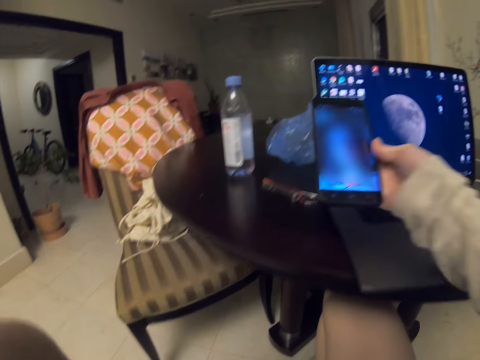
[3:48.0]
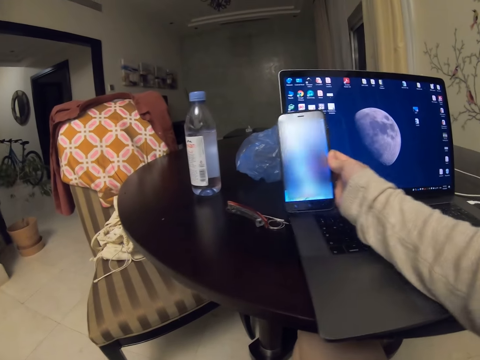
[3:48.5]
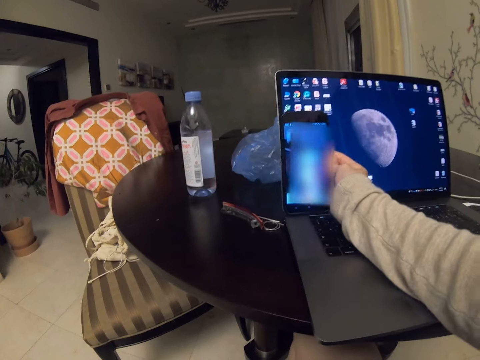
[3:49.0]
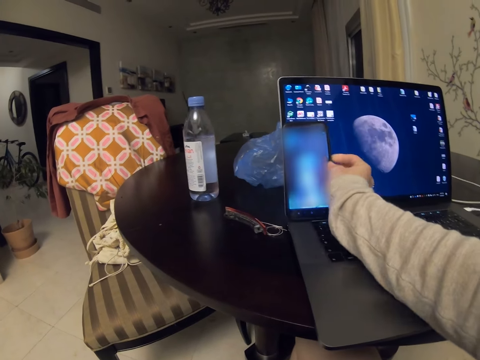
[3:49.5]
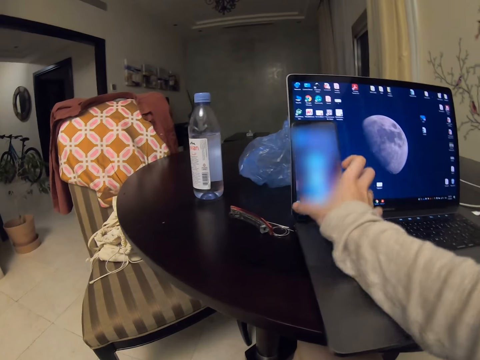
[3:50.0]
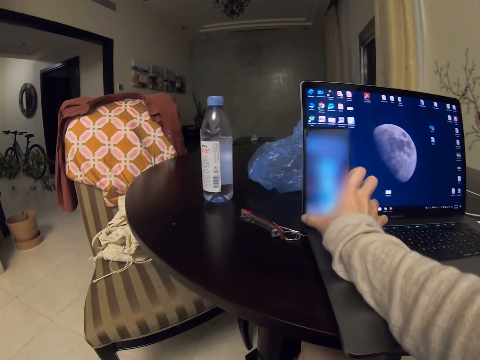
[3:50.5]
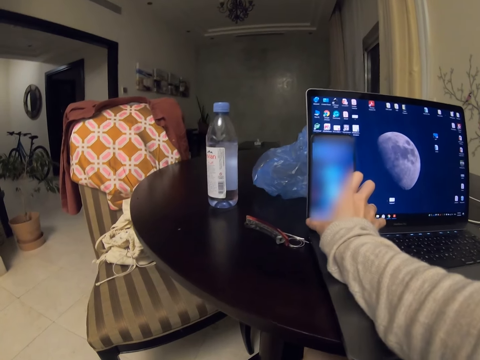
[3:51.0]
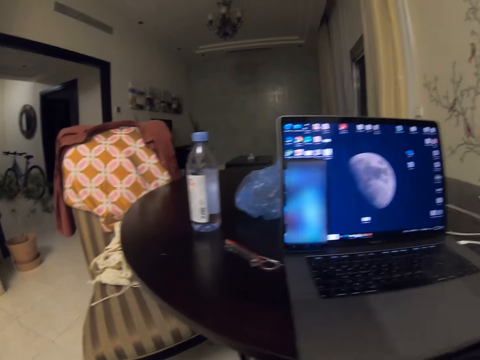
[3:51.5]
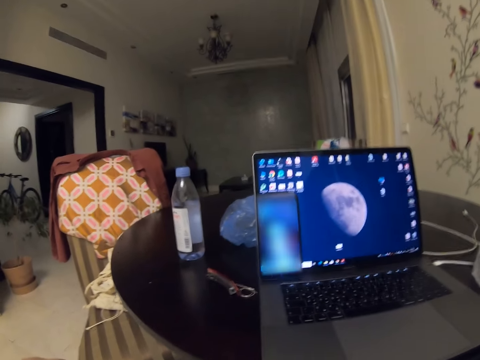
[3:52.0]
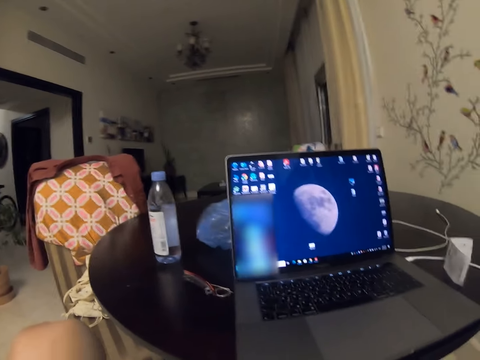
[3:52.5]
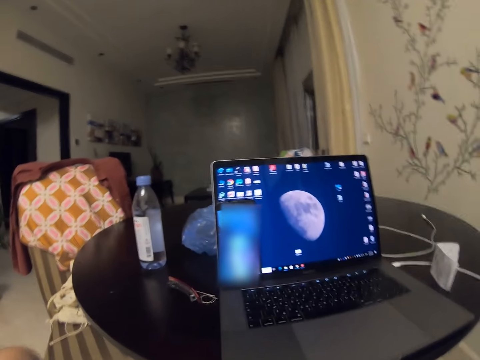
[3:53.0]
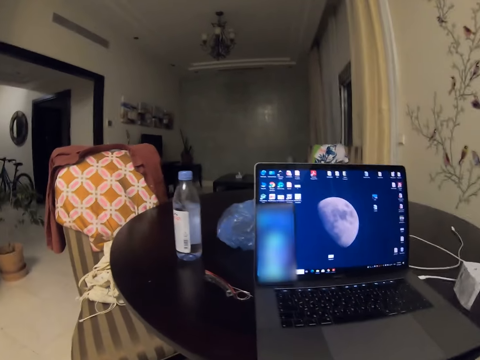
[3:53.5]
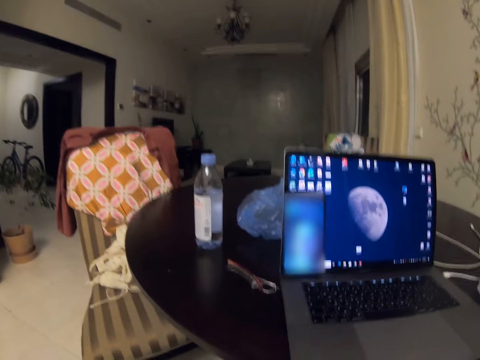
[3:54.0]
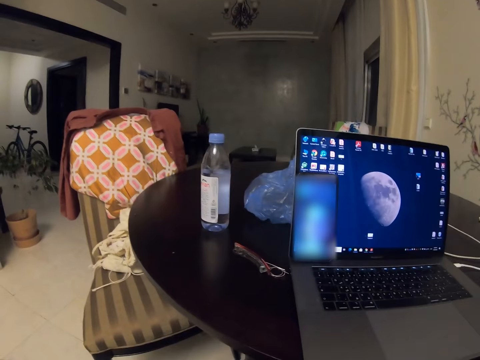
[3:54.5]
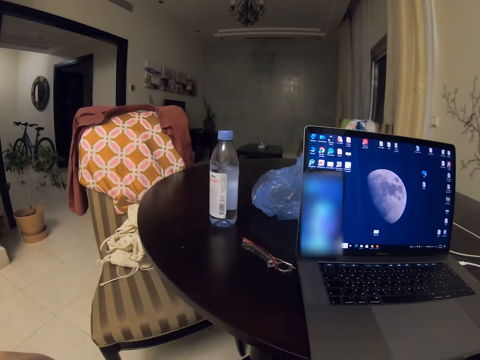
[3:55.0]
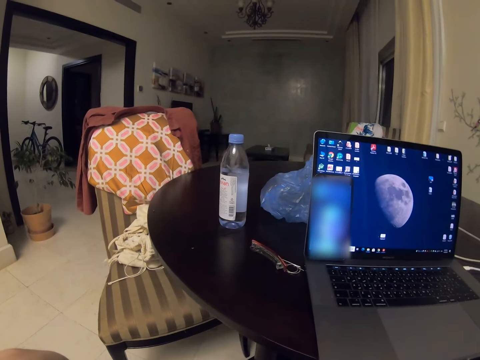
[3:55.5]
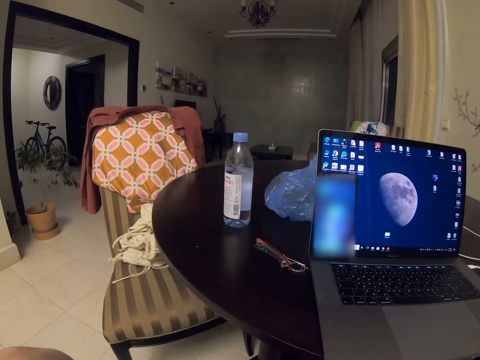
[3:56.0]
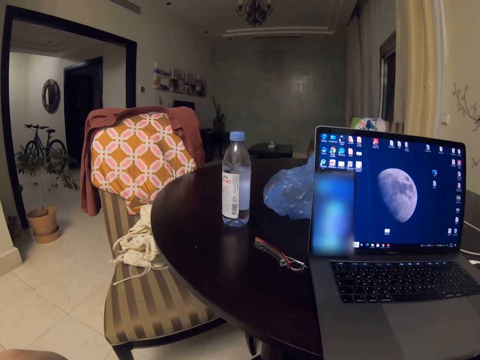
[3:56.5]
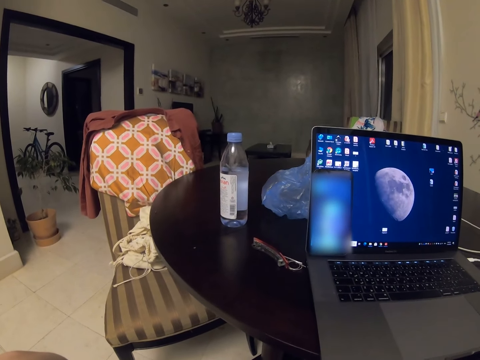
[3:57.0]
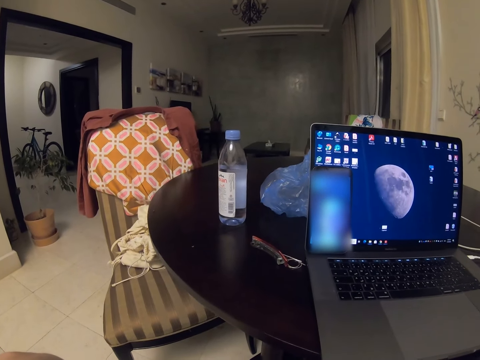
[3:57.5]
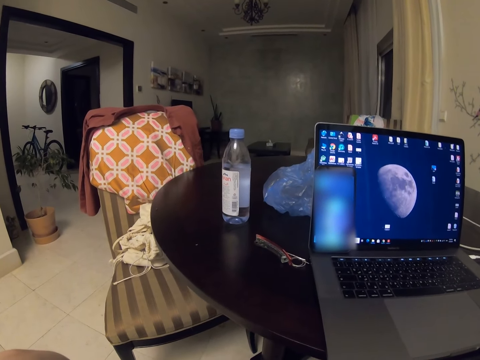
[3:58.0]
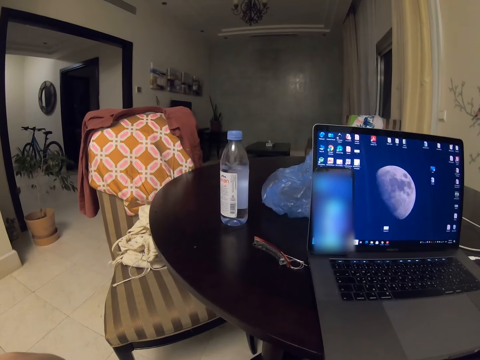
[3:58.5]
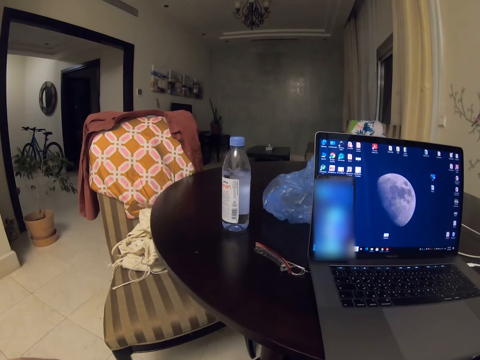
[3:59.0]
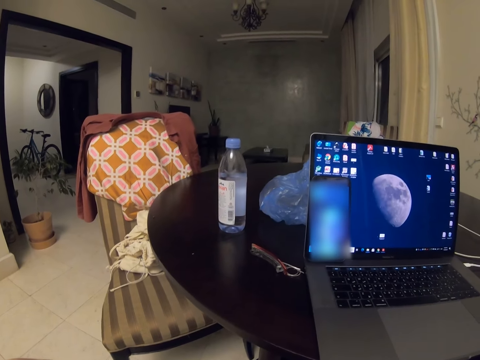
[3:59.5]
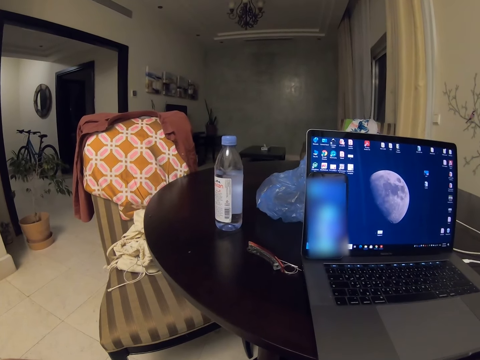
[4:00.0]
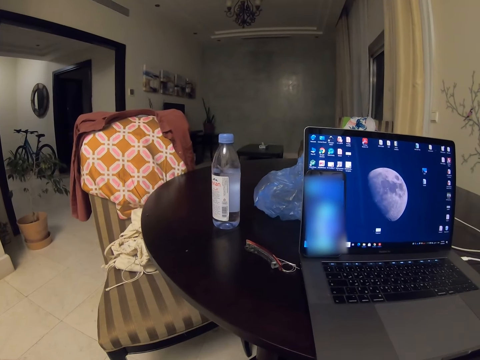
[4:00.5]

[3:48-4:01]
The camera wearer drops the phone. They adjust the camera. They converse with a man.

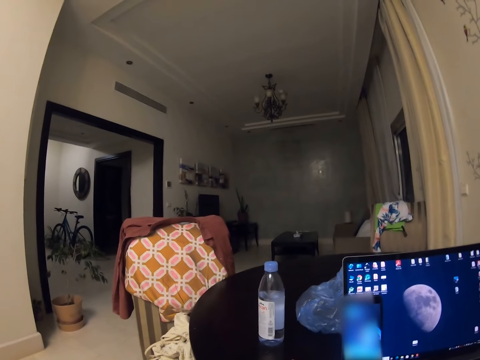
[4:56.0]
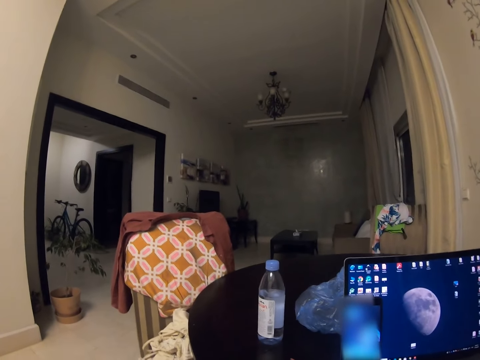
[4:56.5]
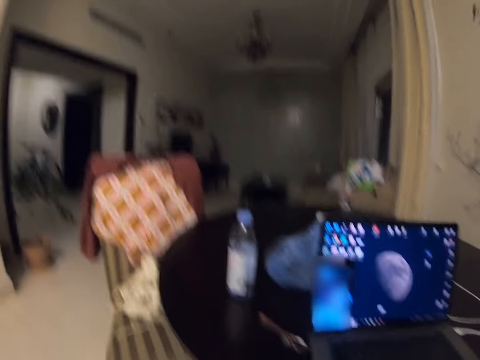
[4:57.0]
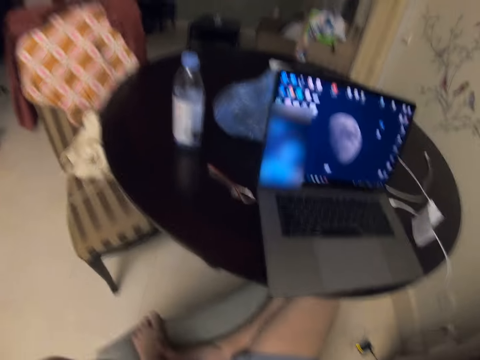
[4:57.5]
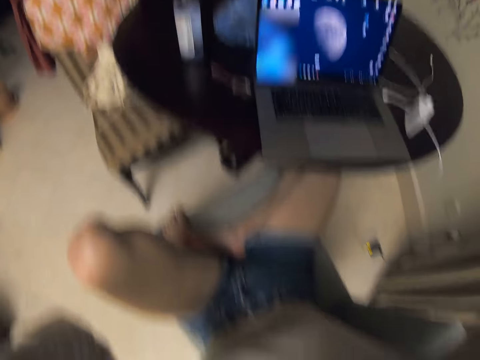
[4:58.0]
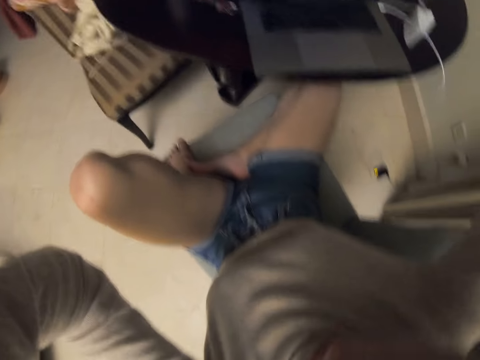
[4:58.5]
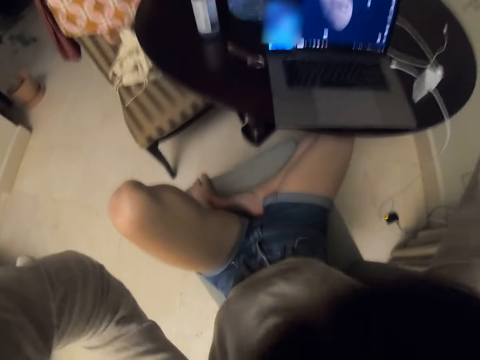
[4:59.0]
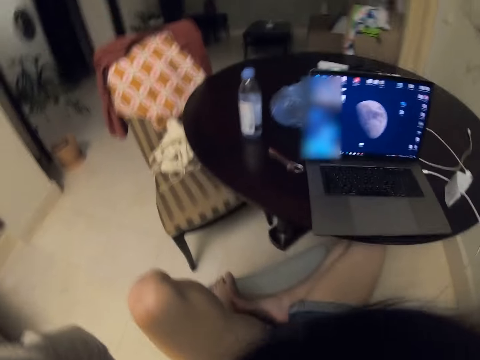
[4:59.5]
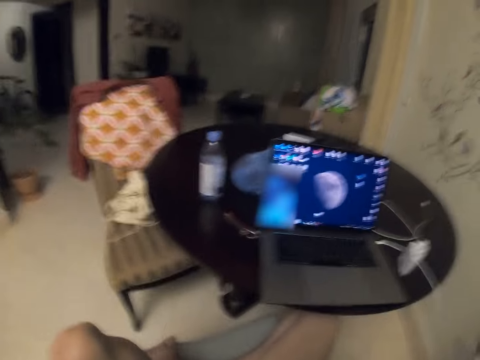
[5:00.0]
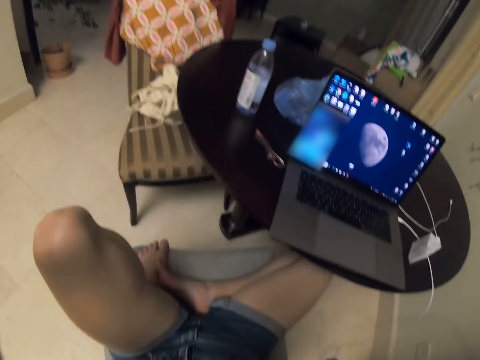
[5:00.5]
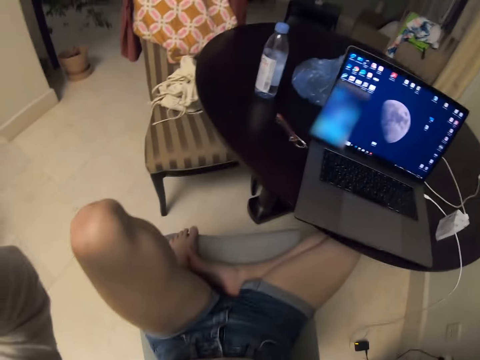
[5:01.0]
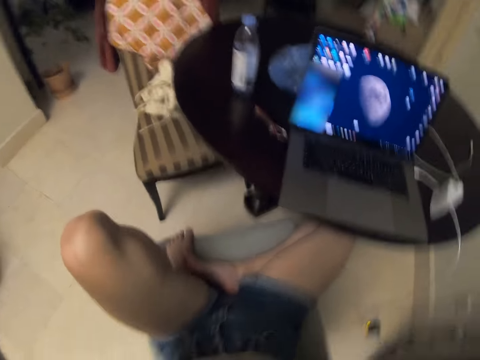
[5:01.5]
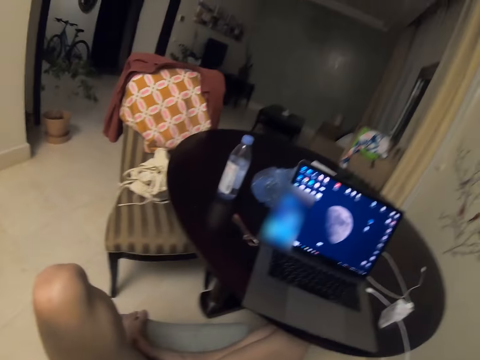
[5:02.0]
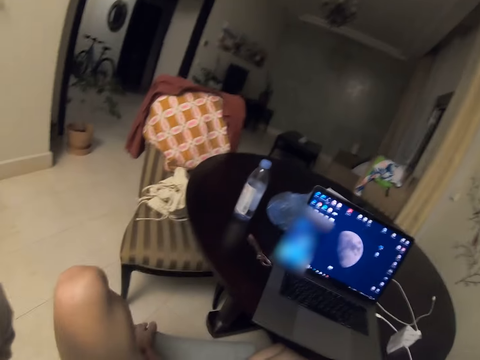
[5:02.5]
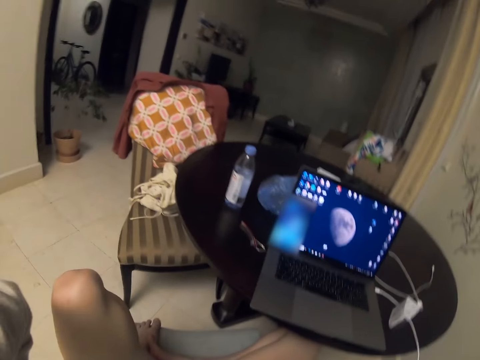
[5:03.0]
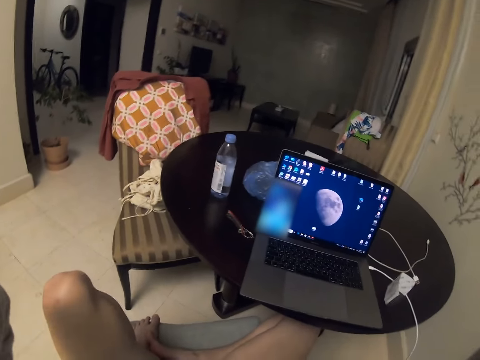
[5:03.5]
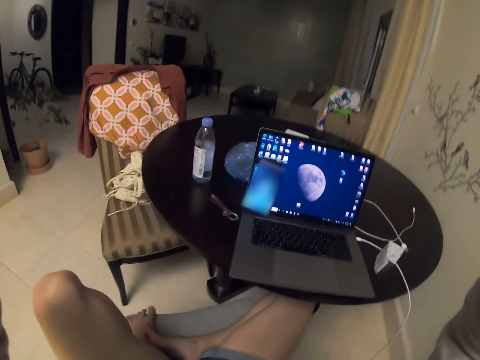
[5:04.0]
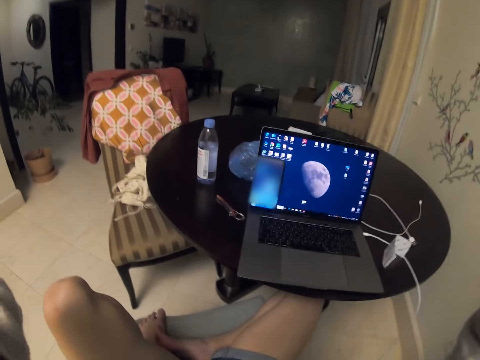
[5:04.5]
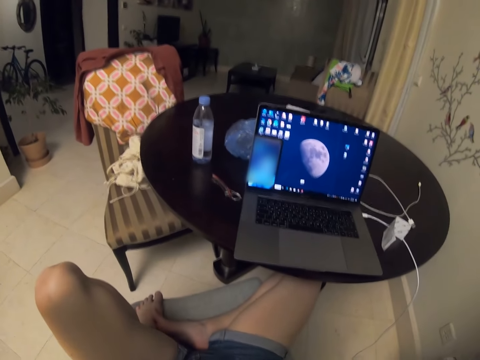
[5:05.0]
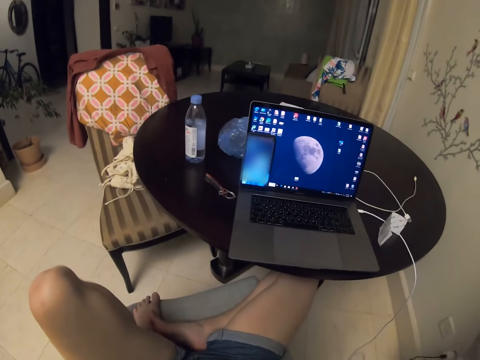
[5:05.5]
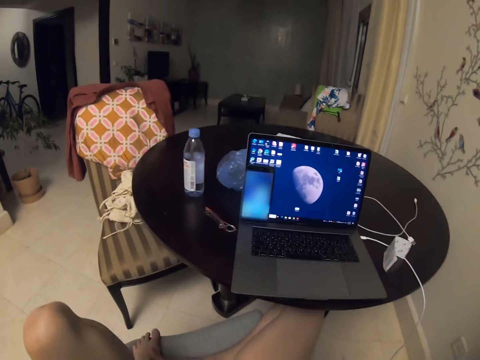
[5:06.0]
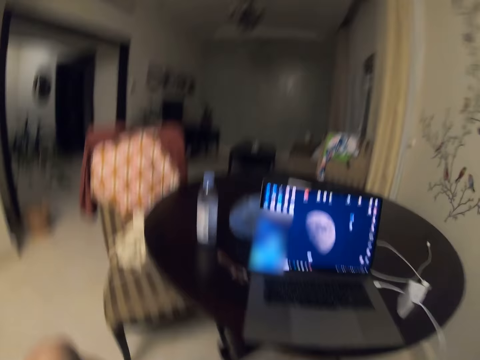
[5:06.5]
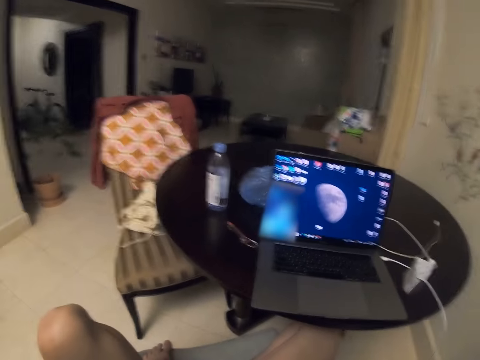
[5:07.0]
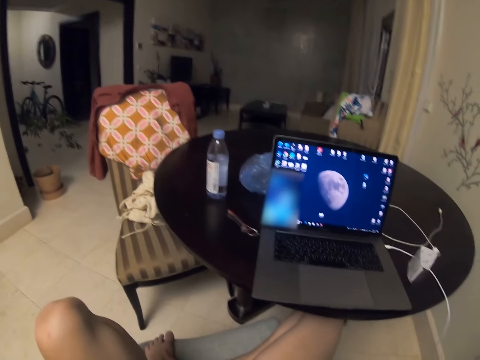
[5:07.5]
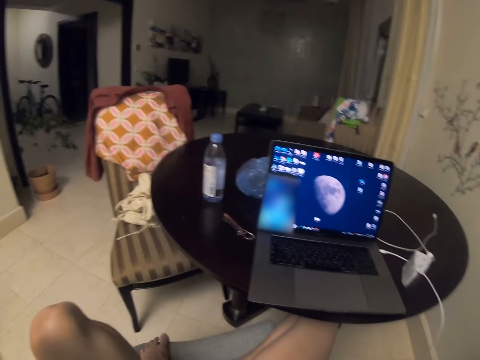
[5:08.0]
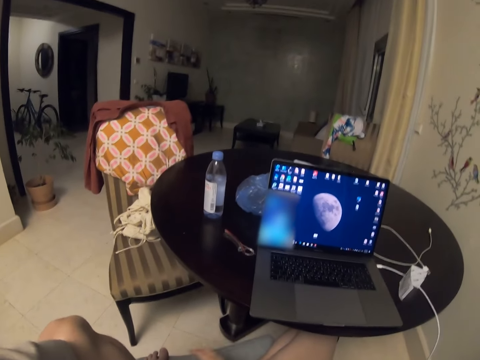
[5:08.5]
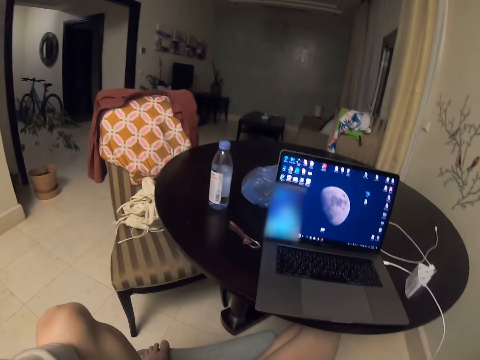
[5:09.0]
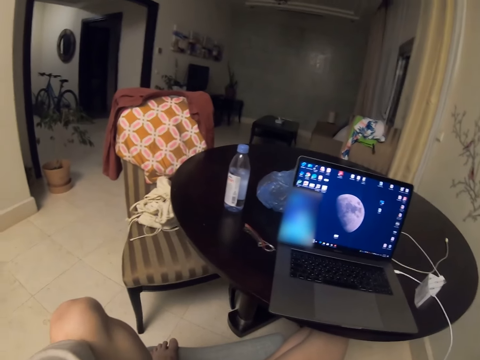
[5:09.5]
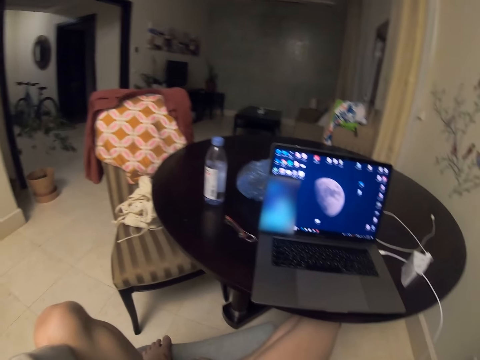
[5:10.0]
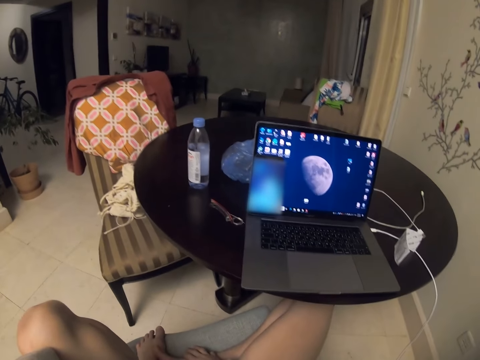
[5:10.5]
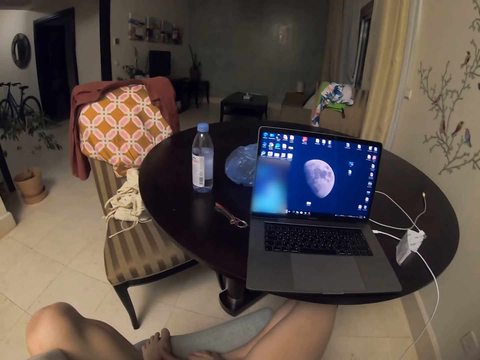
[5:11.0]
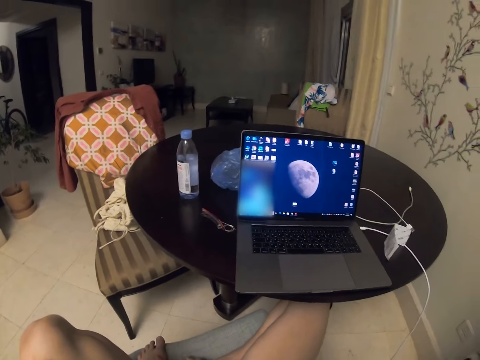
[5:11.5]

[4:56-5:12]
The camera wearer sits down. They adjust the camera. They fold hands on the legs. They converse with a man.
